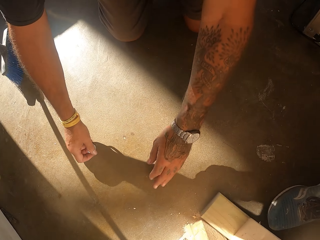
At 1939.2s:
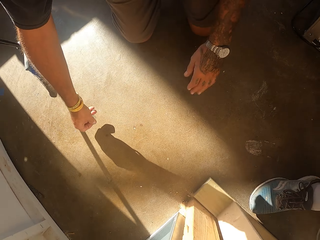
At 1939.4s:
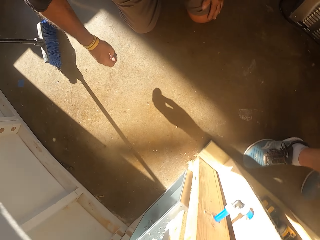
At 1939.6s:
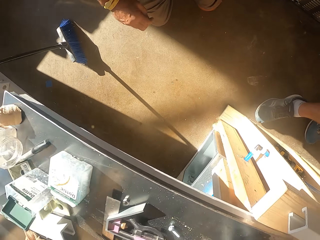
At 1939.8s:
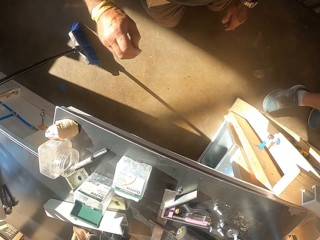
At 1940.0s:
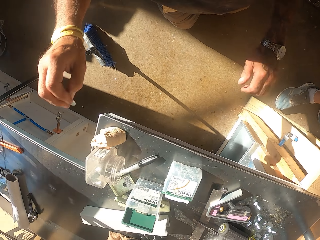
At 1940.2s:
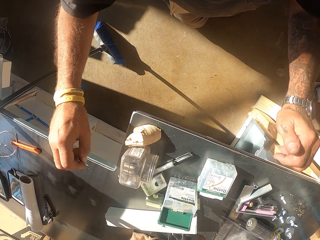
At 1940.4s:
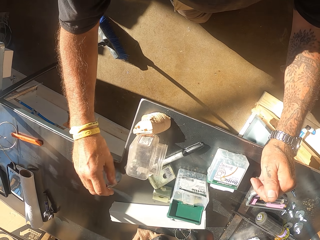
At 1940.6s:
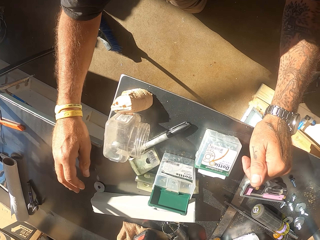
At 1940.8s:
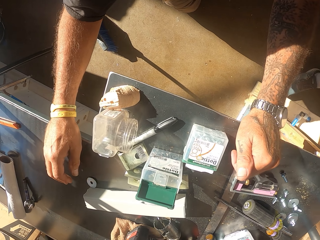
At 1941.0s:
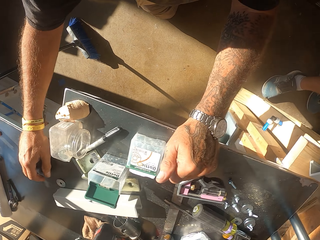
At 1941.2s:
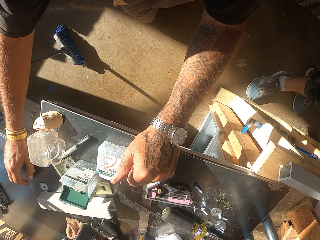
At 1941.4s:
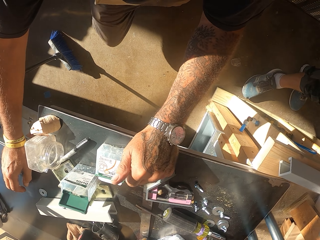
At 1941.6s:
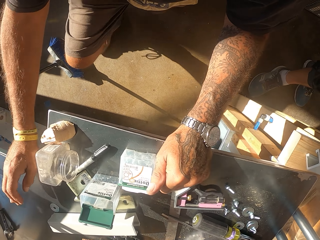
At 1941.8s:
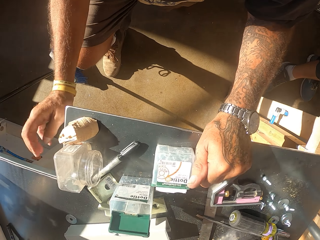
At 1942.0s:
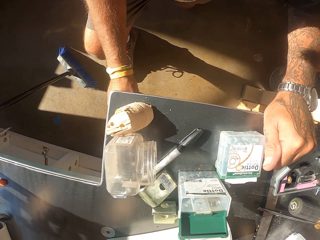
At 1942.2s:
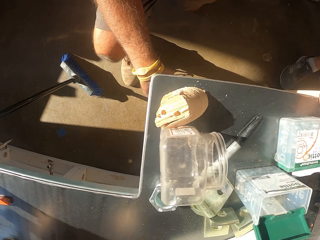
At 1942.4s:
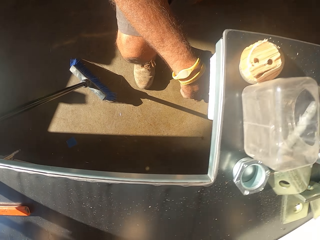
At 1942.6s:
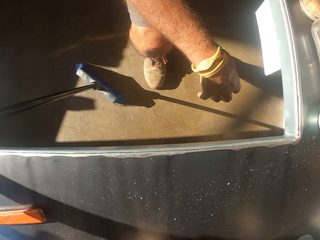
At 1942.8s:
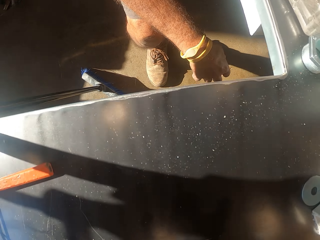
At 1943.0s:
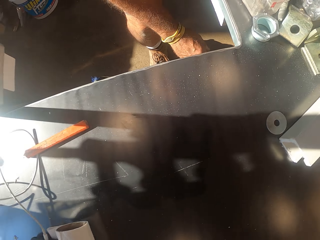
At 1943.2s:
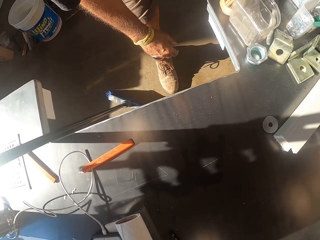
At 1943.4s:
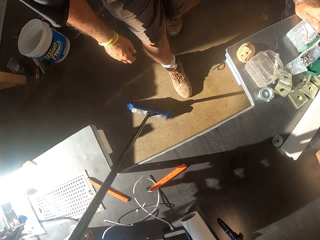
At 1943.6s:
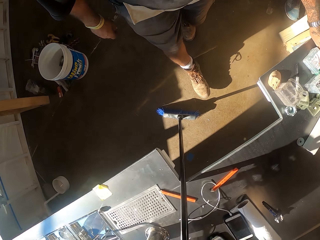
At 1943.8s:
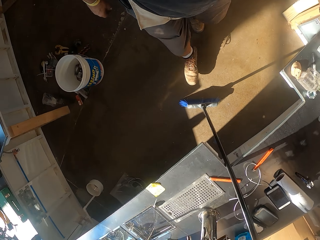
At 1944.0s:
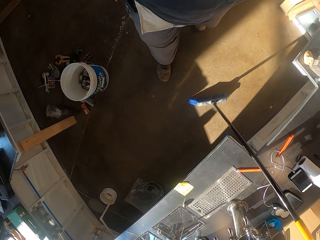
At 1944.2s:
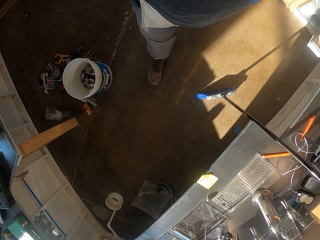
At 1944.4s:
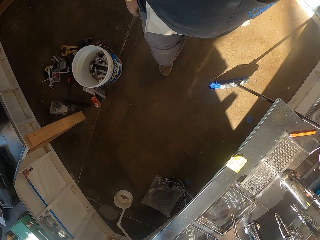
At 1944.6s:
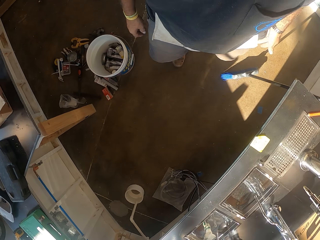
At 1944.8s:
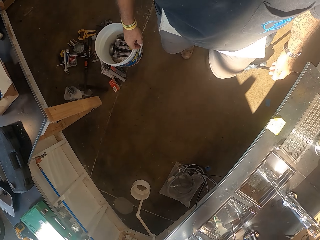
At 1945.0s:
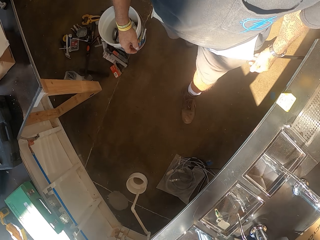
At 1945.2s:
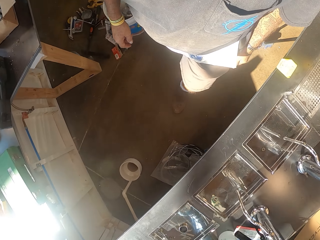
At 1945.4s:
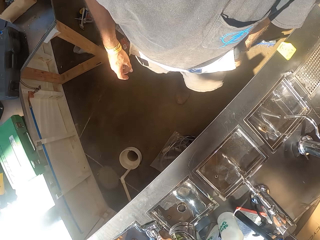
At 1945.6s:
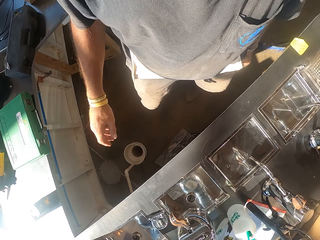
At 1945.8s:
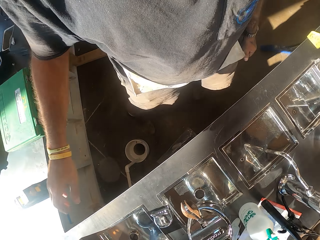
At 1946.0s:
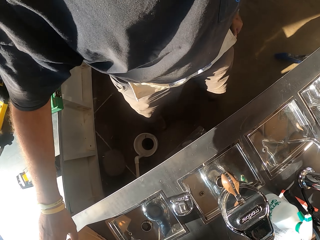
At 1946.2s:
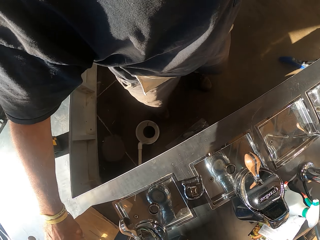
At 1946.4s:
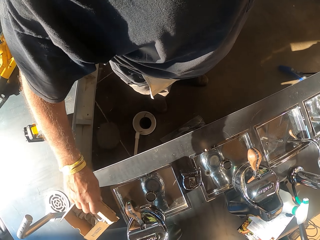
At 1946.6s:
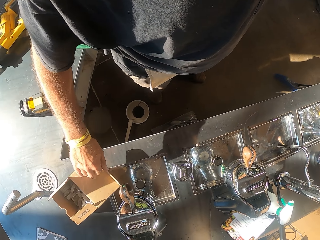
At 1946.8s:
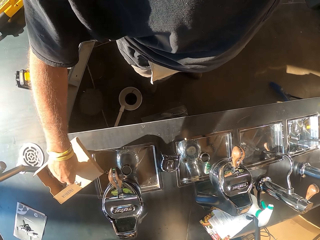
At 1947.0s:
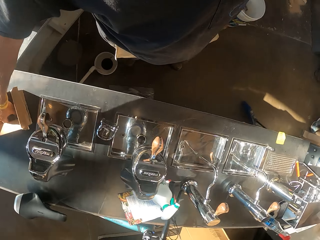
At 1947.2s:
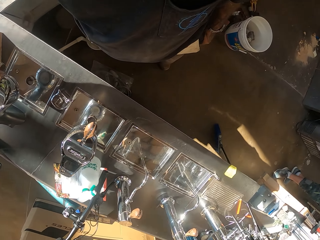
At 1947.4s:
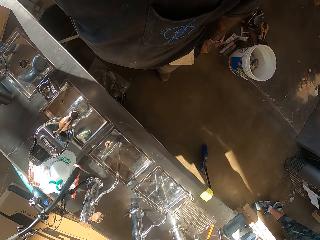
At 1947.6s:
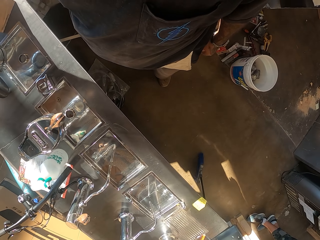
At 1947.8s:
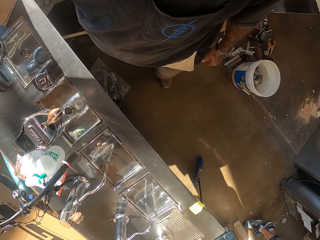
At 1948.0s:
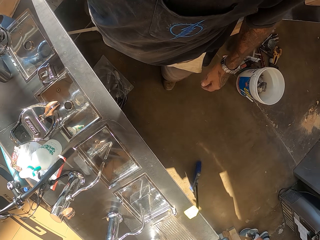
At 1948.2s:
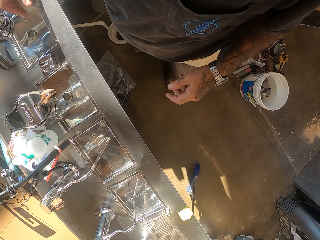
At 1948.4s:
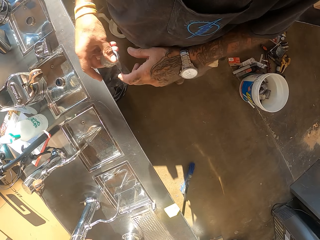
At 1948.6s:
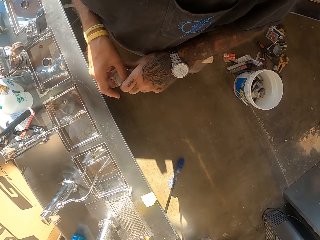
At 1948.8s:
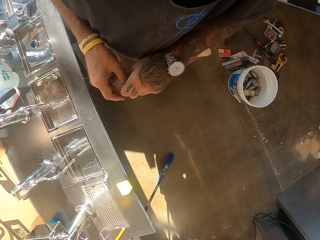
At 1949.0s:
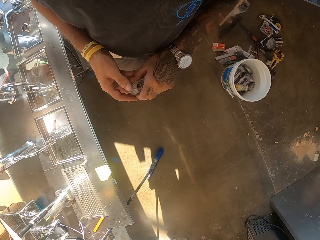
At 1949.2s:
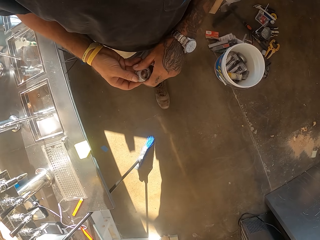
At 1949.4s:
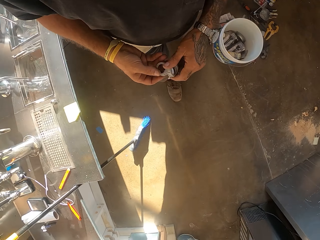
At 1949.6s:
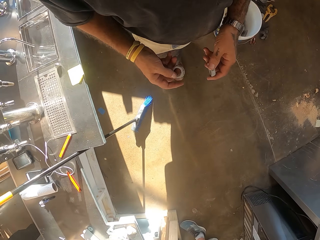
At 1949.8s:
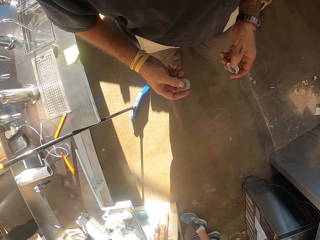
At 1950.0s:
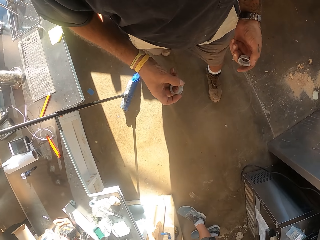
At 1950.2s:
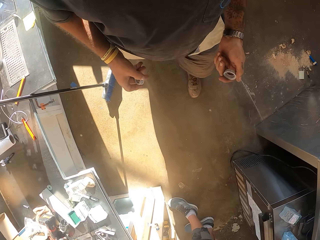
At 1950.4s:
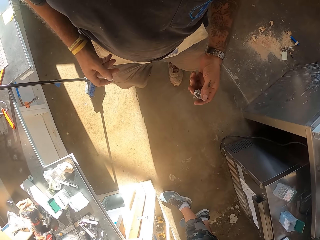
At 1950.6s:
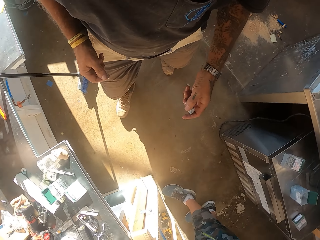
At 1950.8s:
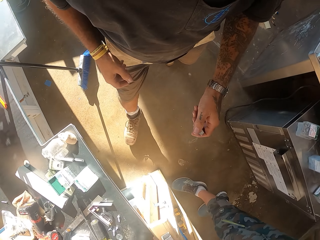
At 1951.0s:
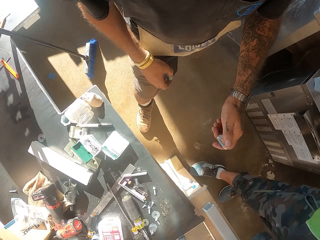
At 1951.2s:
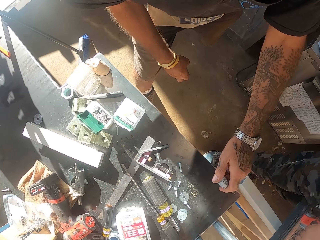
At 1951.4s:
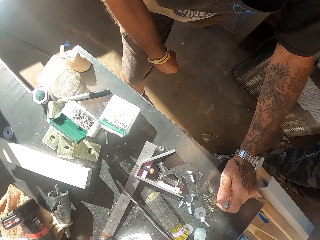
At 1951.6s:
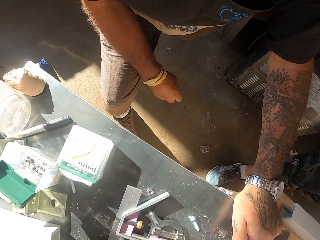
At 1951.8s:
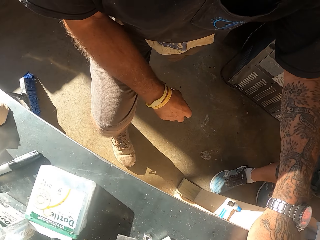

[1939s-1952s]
The camera wearer stands up. They walk in the workshop. They take PP-R fittings from the carton. They walk in the workshop.

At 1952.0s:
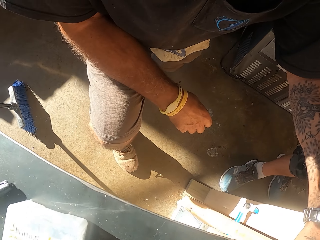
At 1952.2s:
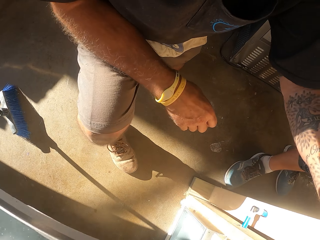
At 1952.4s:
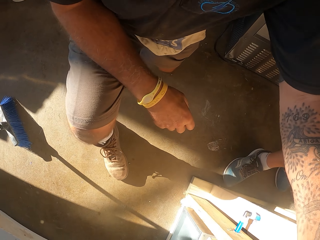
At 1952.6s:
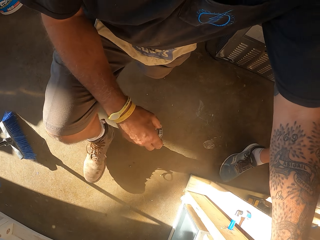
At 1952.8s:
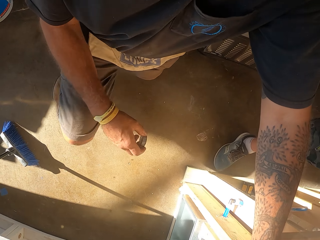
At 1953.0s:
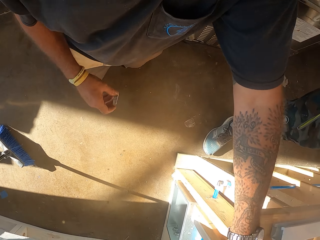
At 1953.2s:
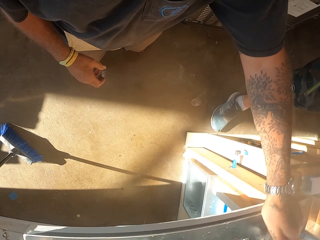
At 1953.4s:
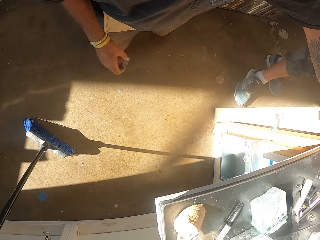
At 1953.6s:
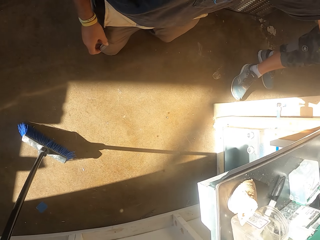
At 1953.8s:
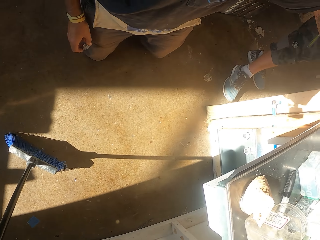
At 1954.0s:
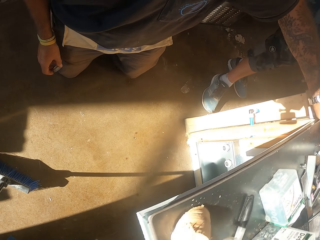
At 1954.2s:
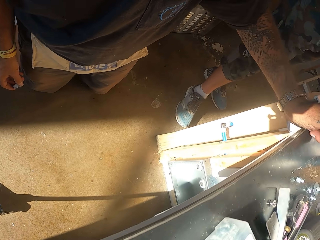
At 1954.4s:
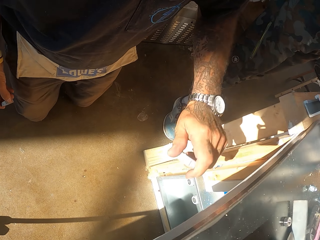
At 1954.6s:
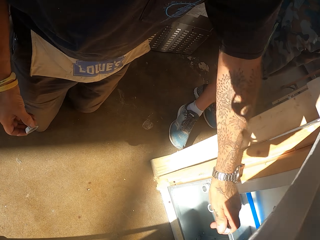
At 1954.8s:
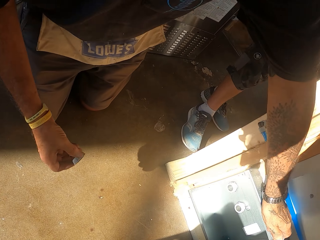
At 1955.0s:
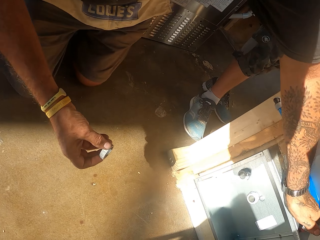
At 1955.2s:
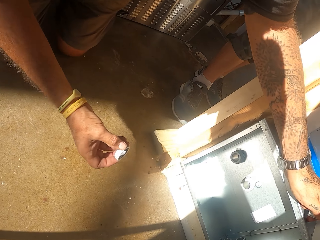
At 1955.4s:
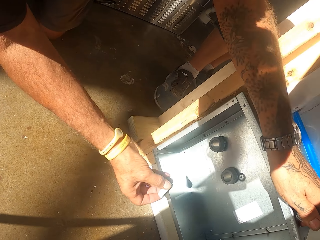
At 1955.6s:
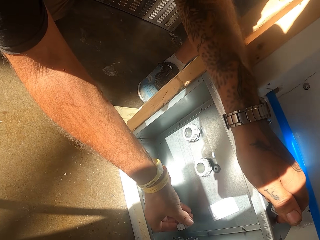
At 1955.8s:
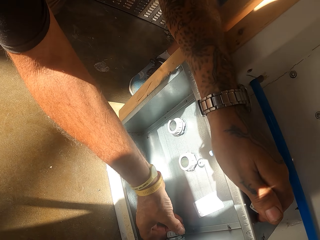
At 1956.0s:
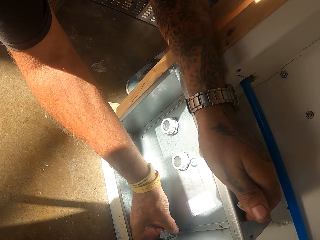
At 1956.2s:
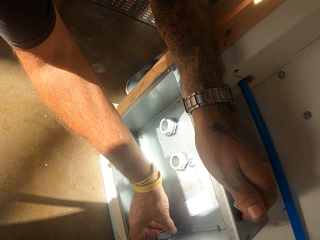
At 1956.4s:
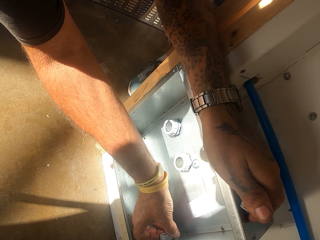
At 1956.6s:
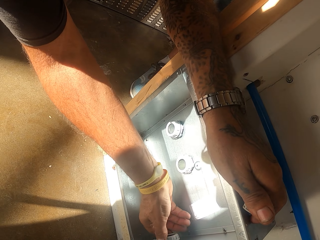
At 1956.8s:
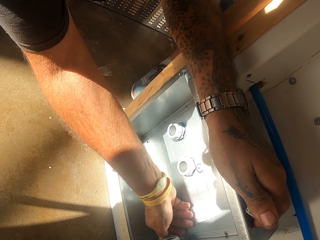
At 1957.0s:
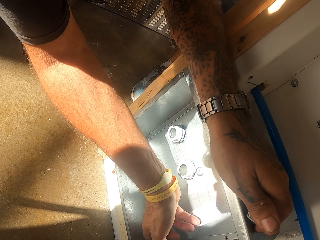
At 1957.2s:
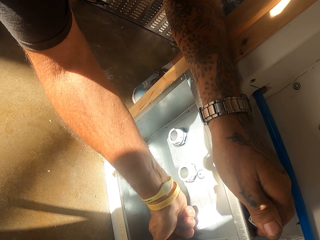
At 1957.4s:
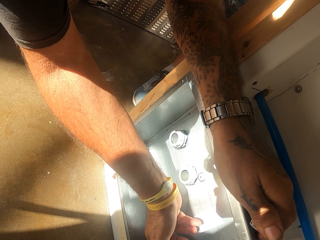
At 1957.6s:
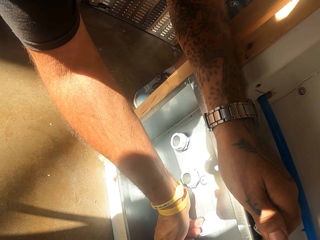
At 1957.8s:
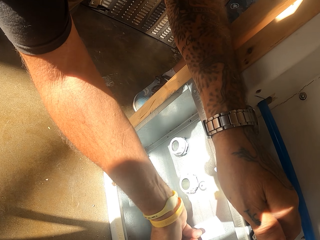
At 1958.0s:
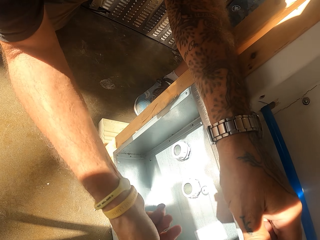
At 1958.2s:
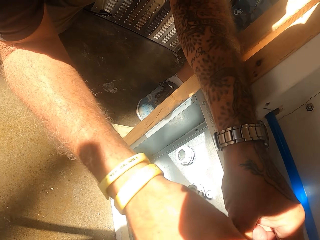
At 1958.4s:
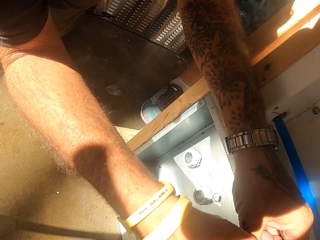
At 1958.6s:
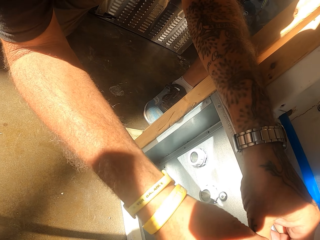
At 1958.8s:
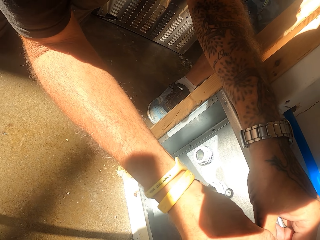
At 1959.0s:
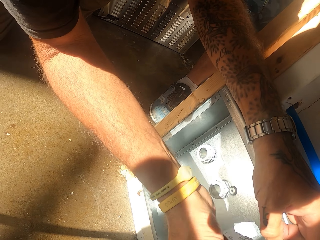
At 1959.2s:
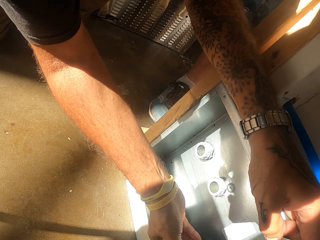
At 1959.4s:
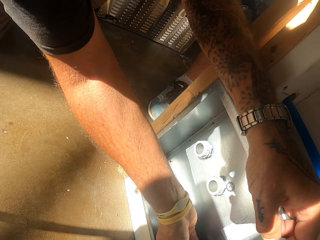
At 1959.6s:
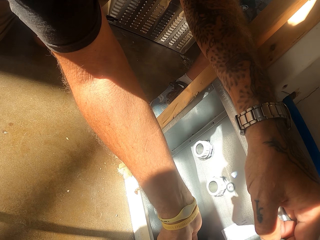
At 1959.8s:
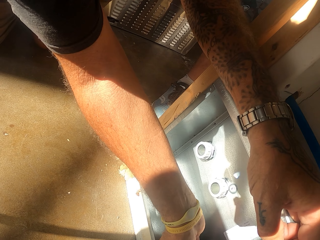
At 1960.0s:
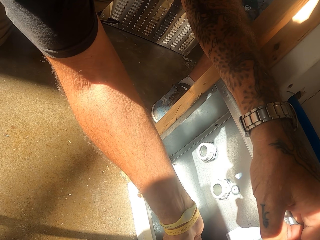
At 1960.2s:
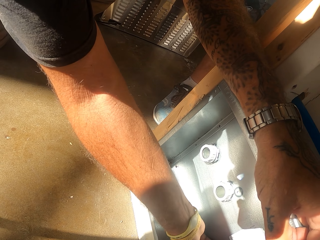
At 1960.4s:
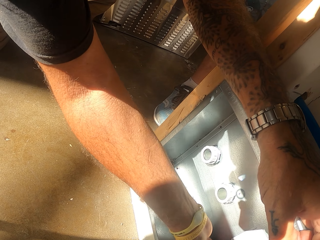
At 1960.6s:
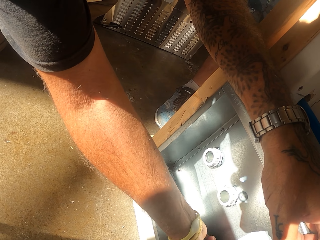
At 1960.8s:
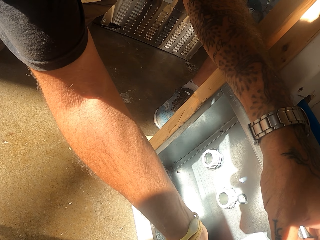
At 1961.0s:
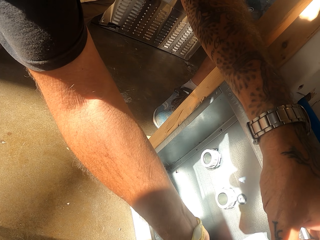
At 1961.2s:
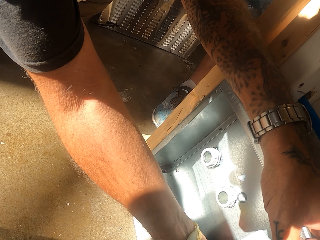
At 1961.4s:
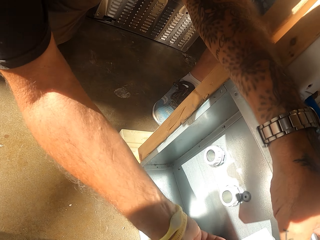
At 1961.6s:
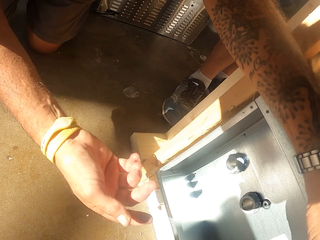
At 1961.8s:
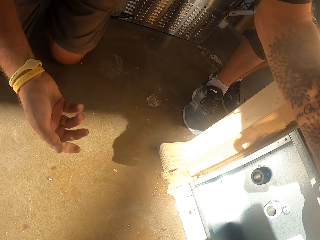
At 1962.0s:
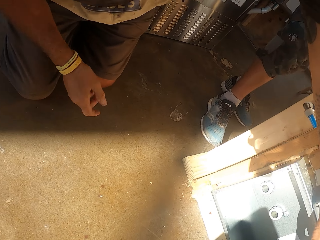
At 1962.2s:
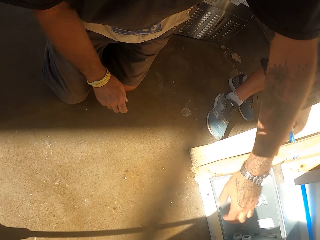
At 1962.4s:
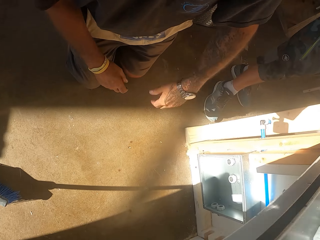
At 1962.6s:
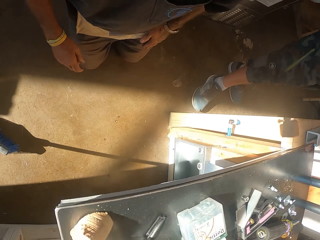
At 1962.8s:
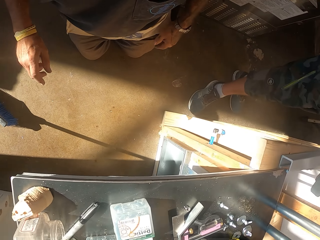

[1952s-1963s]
The camera wearer kneels down. They fix the PP-R fittings under the counter.
